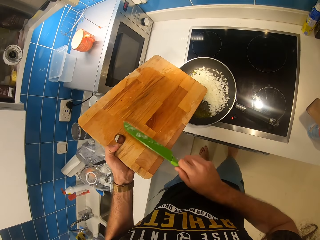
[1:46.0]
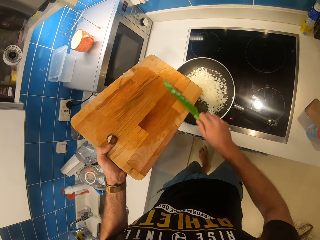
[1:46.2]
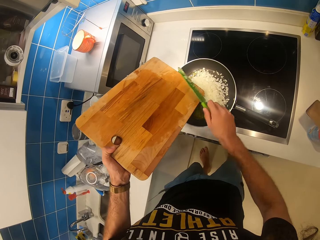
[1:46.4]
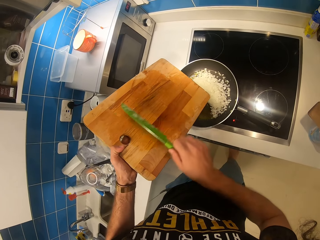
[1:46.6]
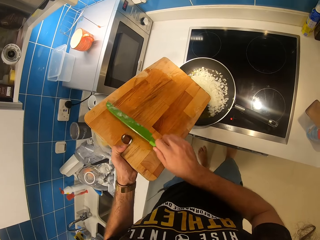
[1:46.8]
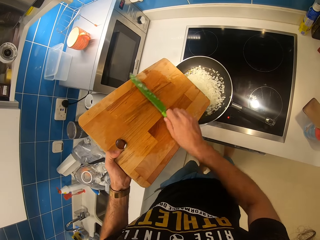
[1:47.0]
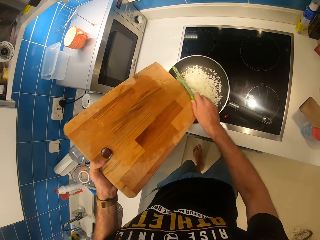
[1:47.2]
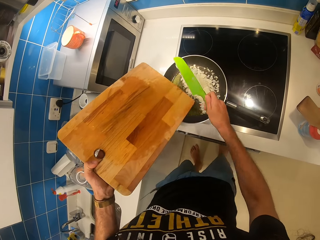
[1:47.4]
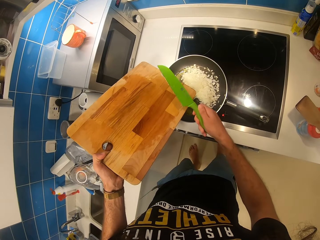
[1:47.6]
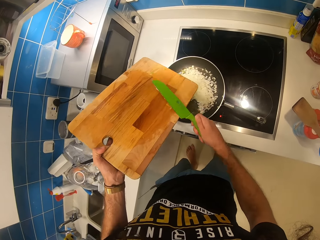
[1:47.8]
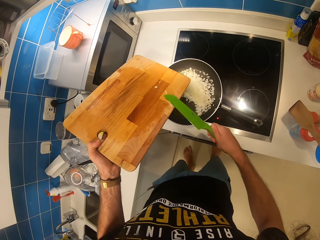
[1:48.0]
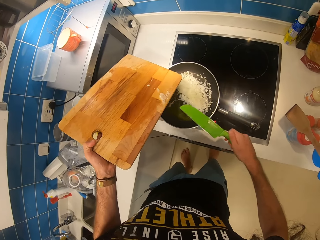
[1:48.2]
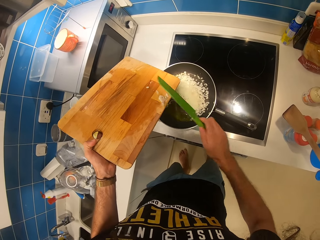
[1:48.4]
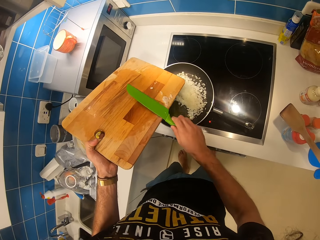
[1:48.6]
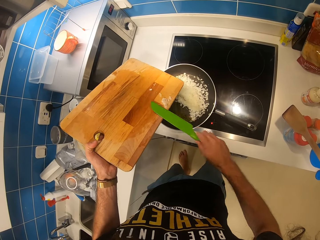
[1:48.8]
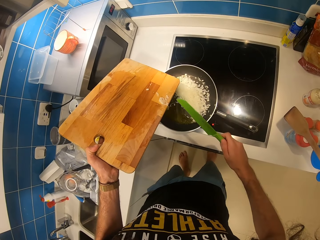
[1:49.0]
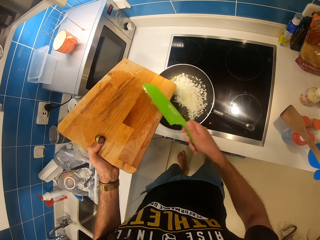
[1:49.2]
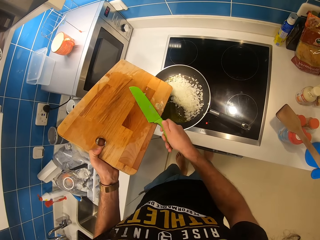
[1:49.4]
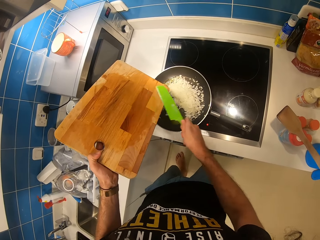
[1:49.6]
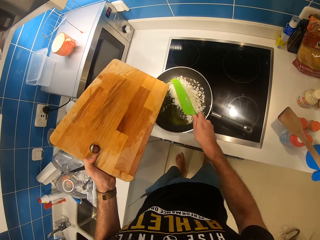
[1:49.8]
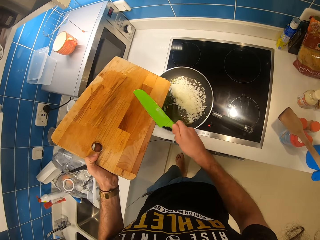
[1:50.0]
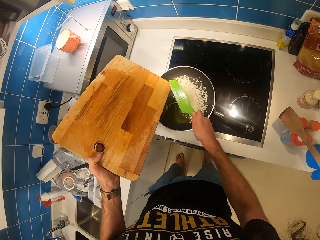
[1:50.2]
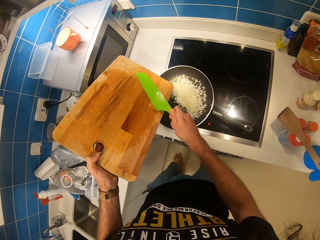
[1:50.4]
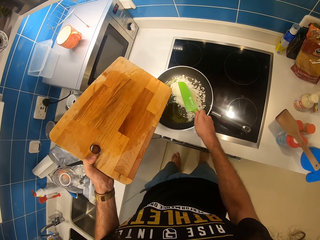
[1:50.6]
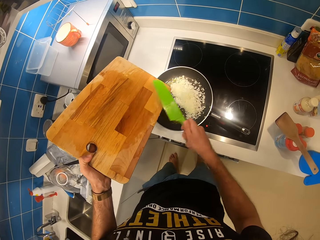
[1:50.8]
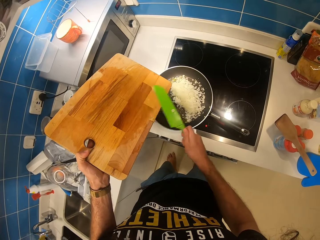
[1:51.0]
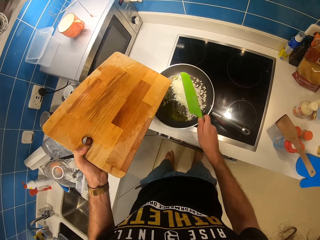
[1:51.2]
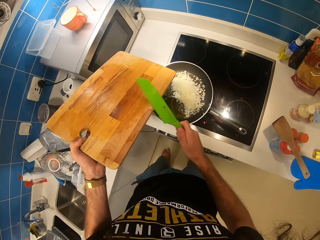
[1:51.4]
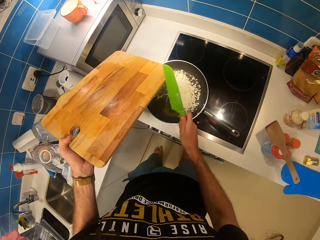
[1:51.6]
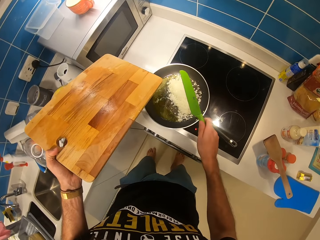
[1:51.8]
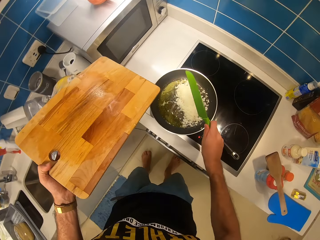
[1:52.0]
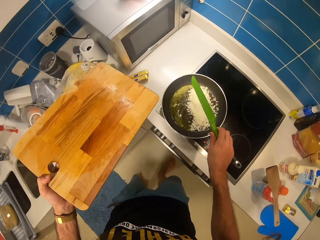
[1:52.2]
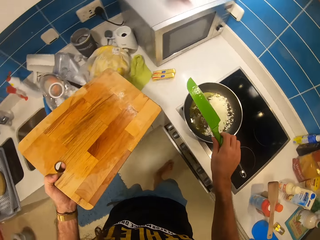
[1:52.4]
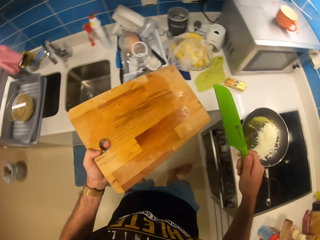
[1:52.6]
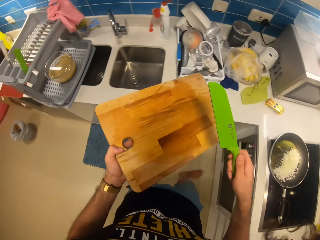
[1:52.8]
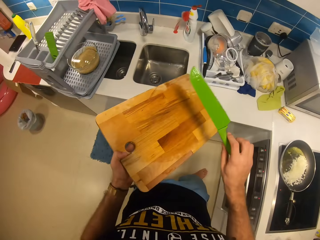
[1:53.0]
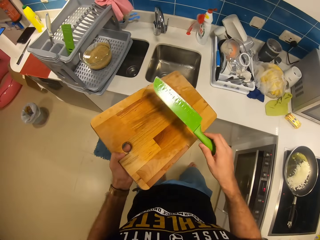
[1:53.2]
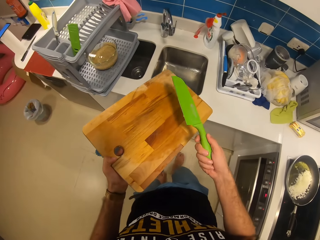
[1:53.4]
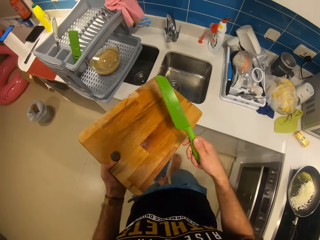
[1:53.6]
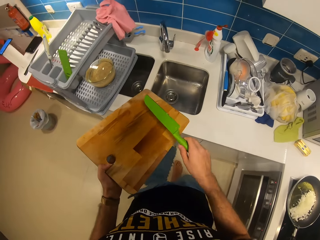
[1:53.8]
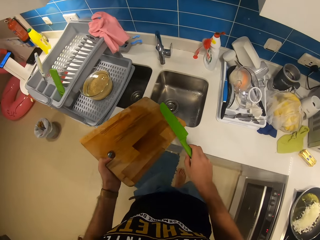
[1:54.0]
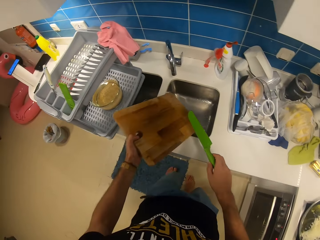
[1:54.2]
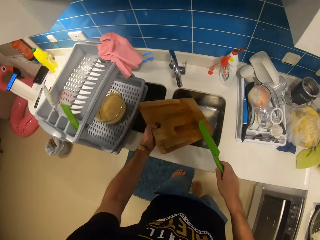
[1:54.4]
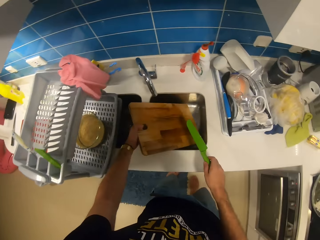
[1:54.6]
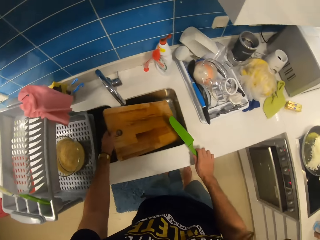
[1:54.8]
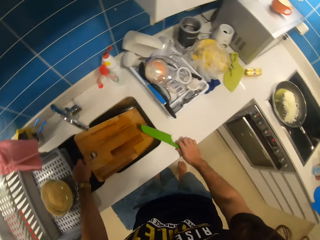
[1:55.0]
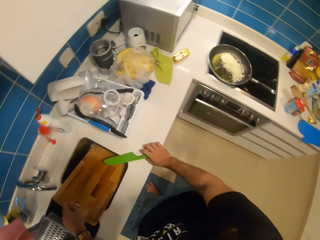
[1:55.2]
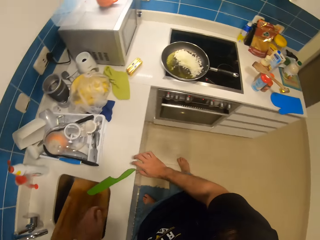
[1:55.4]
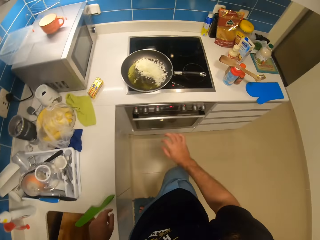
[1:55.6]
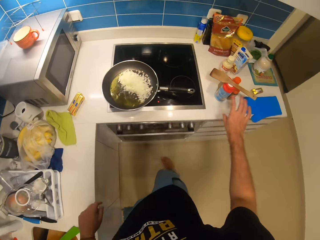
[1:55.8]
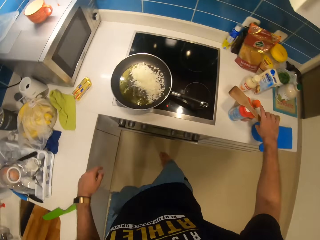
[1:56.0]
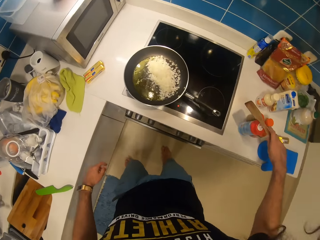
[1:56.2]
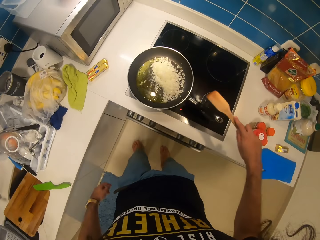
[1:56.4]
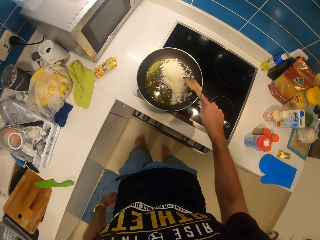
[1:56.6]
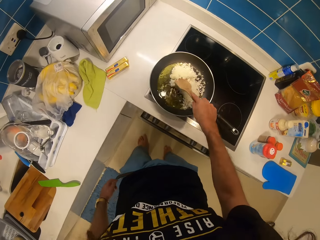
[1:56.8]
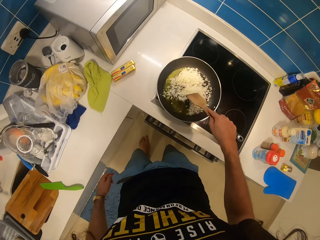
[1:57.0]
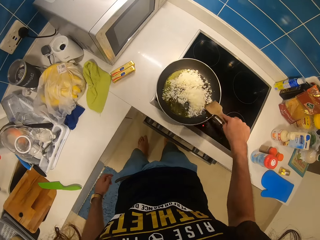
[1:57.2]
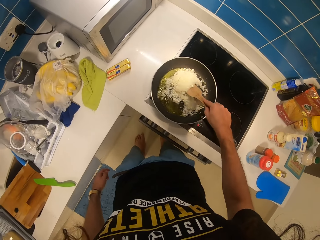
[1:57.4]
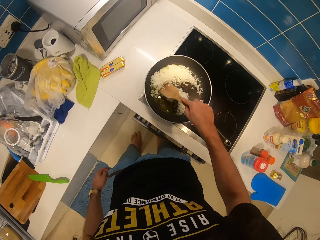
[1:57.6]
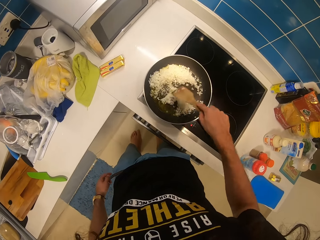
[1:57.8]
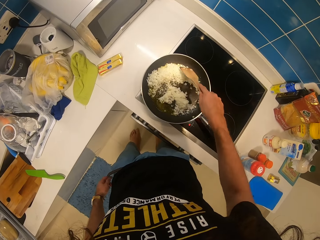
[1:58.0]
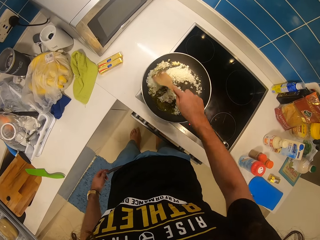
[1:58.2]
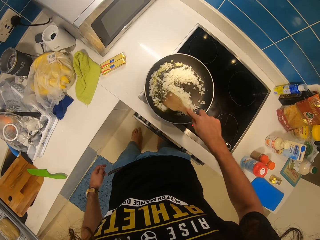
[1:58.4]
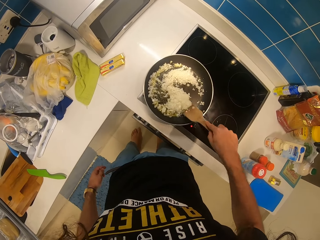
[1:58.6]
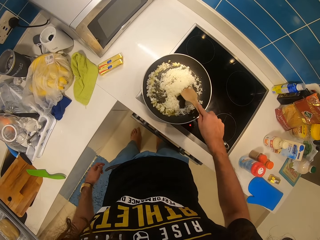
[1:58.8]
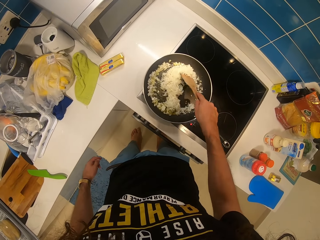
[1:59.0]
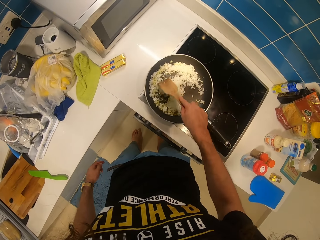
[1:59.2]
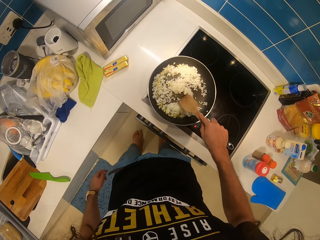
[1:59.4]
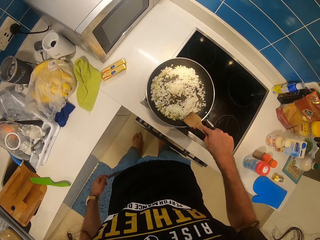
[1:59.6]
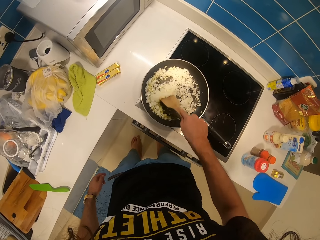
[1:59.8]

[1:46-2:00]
The camera wearer scrapes the chopped onions off the knife with the chopping board. He turns the knife around. He scrapes the chopped onions off the knife with the chopping board. He pushes the chopped onions on the chopping board into the frying pan with the knife. He turns towards the sink and rotates the knife with his right hand. He places the chopping board into the sink with his left hand. He leaves the knife on the countertop with his right hand. He moves towards a cooking stick or spatula. He picks up the spatula from the container with his right hand. He stir fries the onions in the frying pan using the spatula.

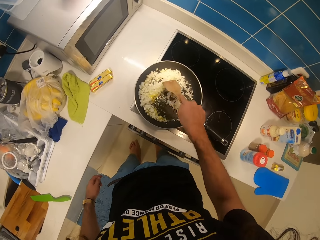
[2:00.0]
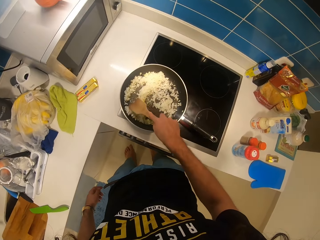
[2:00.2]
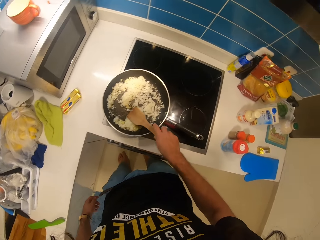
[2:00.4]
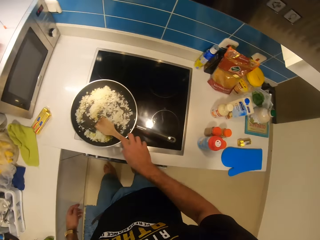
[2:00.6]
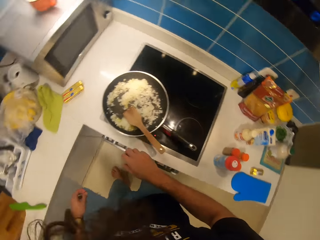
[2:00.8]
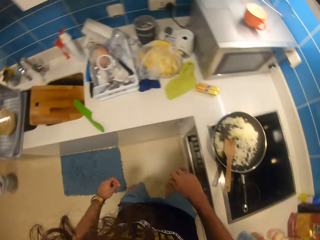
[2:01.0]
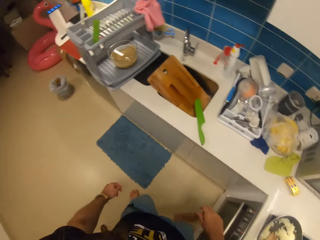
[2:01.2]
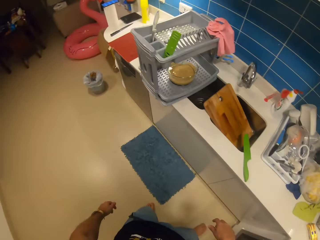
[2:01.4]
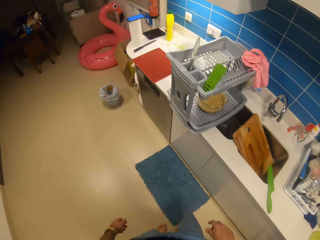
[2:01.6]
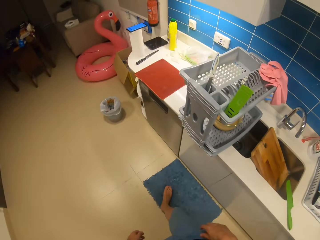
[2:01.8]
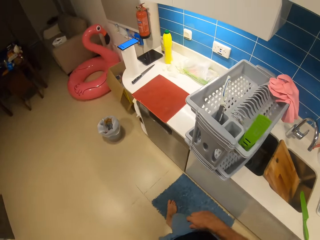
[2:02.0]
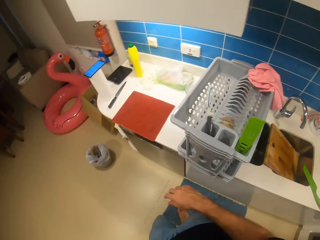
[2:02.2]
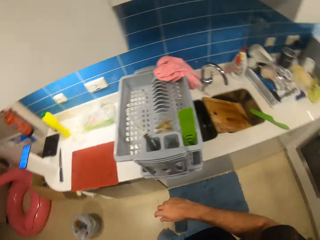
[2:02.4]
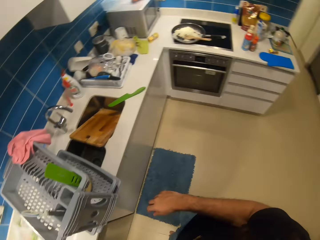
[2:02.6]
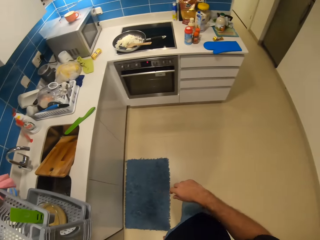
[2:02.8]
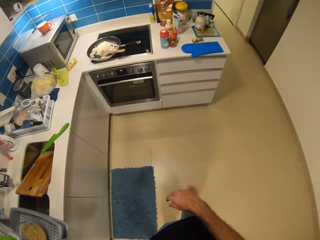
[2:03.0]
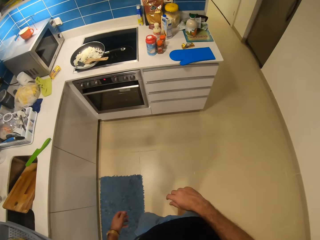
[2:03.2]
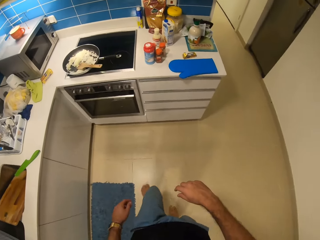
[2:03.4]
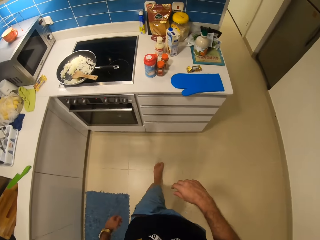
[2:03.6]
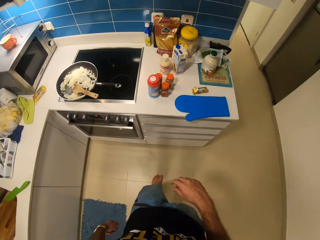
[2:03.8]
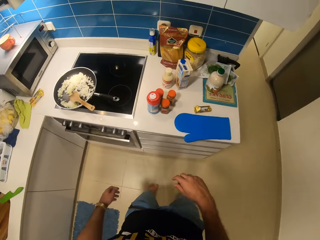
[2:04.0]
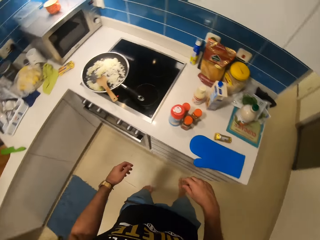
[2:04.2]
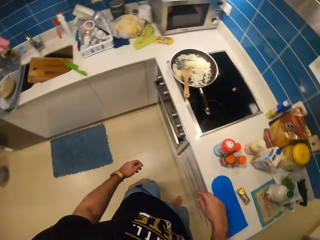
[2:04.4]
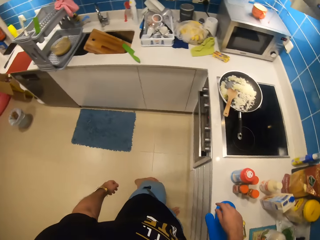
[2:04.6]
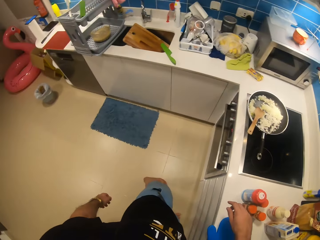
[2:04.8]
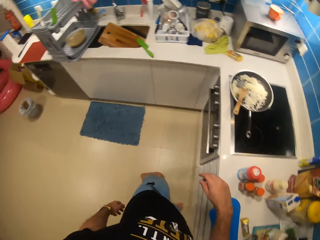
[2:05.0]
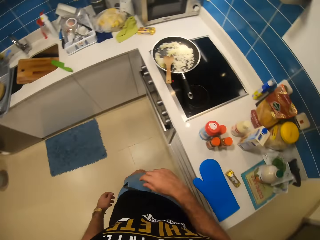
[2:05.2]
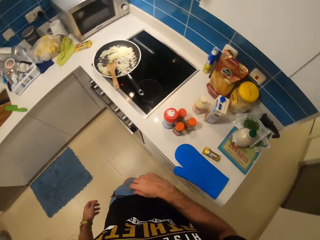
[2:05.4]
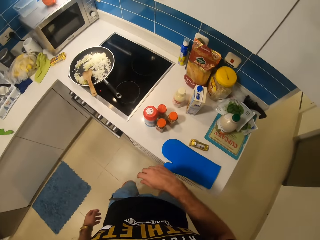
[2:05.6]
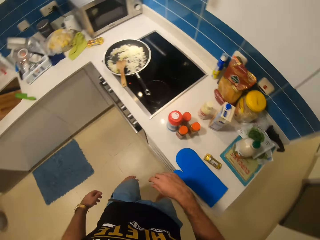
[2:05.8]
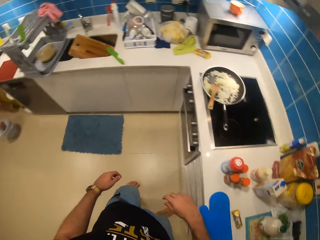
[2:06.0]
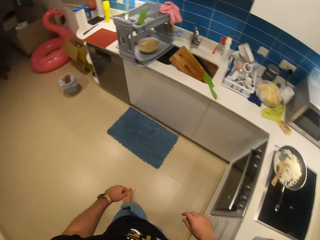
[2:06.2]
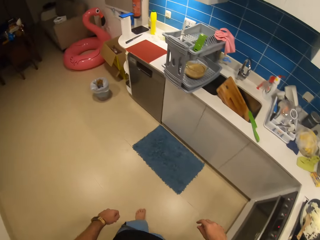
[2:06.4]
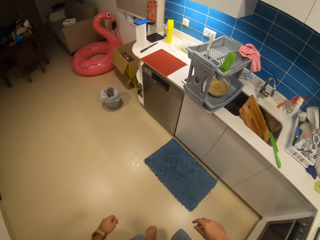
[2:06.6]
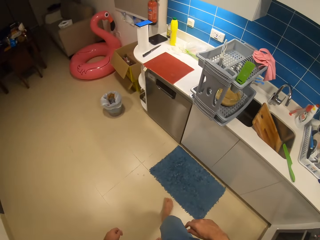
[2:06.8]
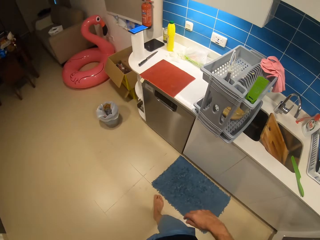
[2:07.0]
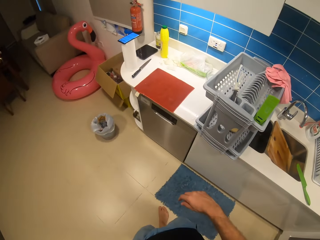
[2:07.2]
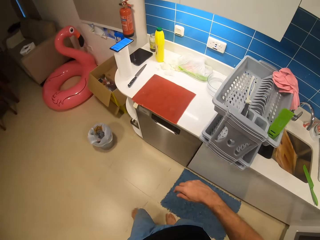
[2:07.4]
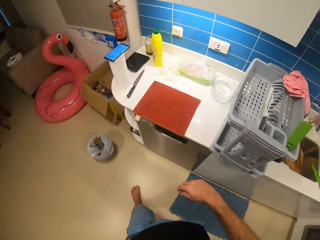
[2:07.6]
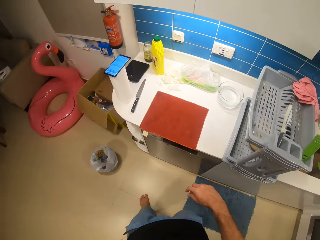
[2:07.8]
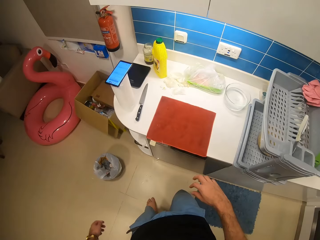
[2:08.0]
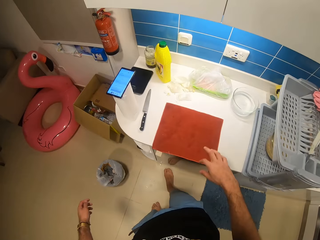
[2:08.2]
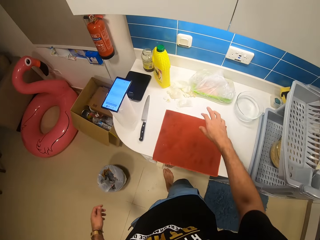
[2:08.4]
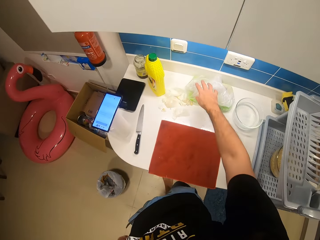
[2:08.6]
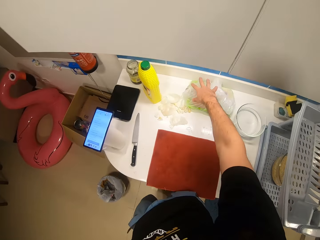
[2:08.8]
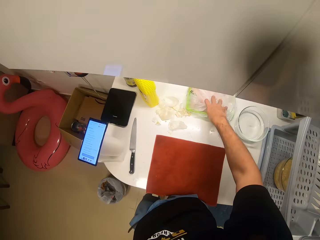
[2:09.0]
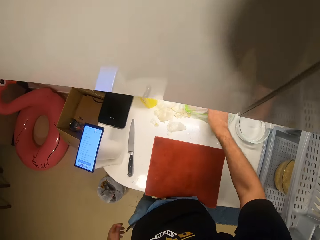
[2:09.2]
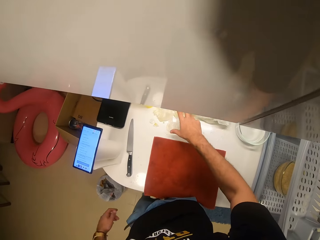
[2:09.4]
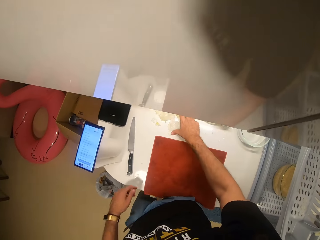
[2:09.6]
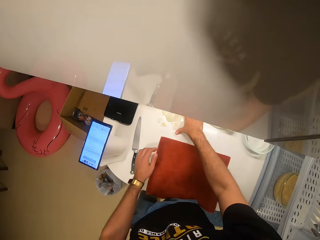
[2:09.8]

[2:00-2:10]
The camera wearer drops the spatula in the frying pan. He turns towards the countertop. He turns around the kitchen. He moves towards the stove. He turns around the stove. He moves towards the countertop. He raises his right hand towards a polythene bag. He squeezes the nylon on the counter with his right hand. He grabs the polythene bag.
